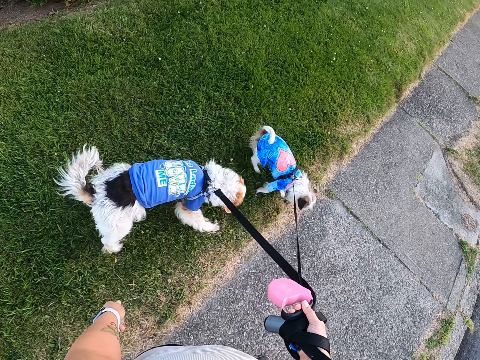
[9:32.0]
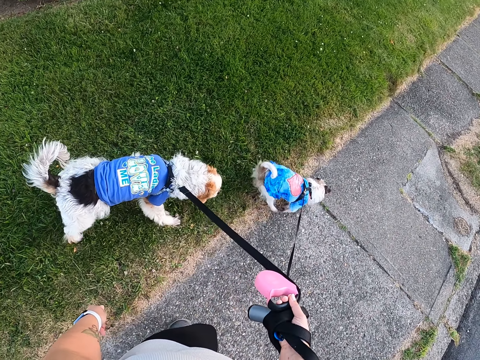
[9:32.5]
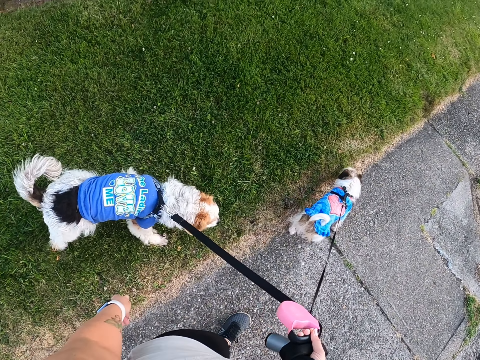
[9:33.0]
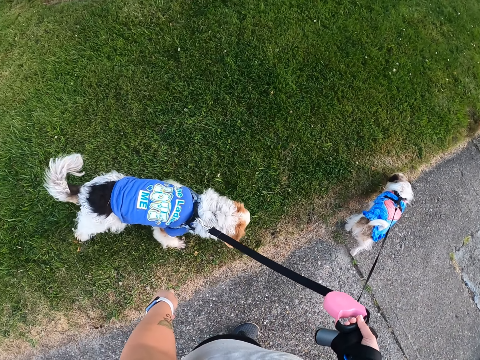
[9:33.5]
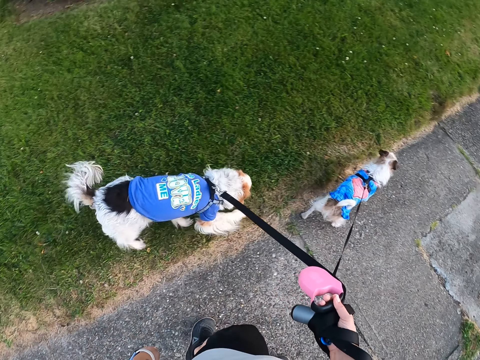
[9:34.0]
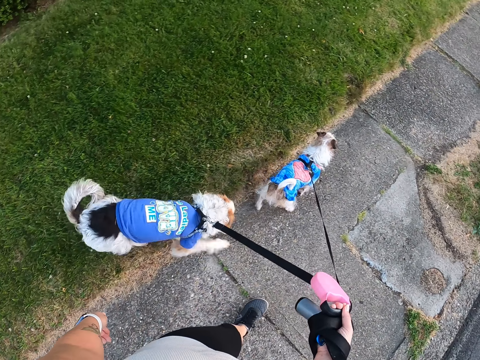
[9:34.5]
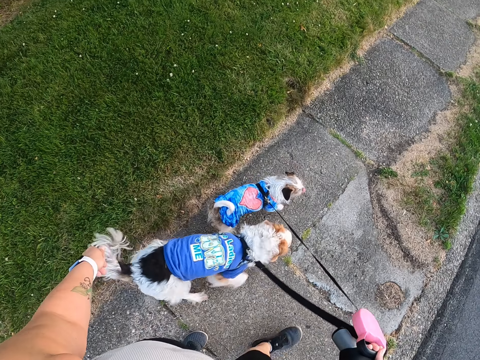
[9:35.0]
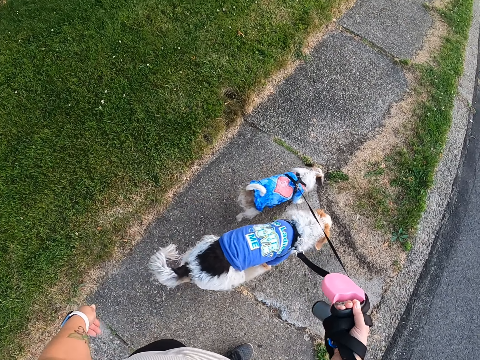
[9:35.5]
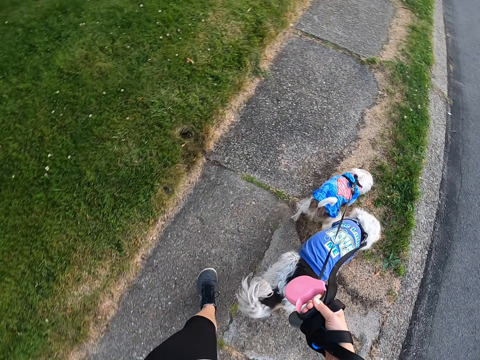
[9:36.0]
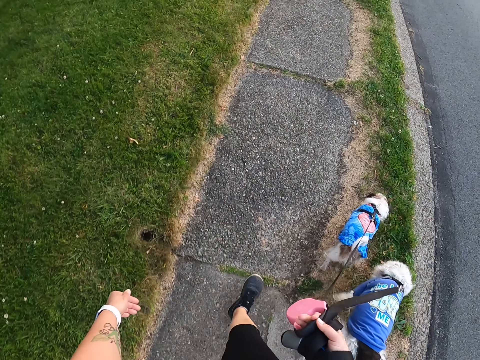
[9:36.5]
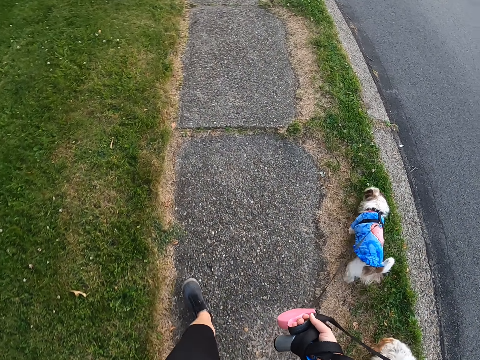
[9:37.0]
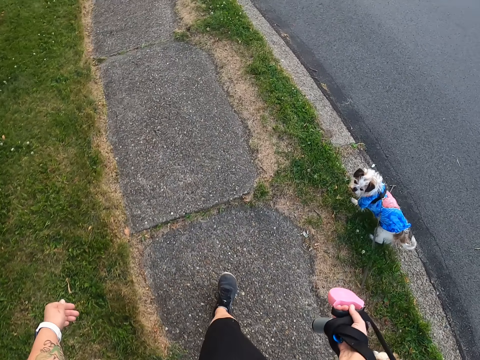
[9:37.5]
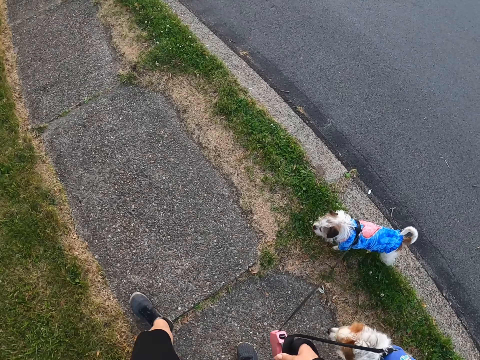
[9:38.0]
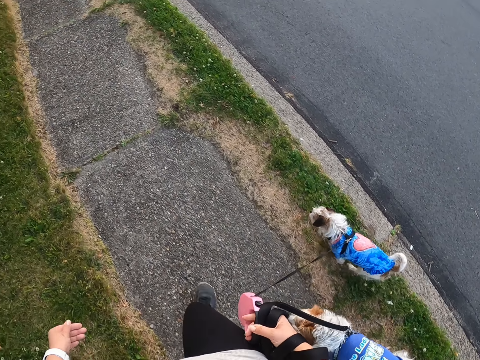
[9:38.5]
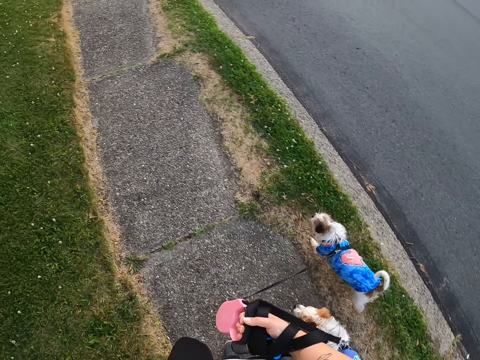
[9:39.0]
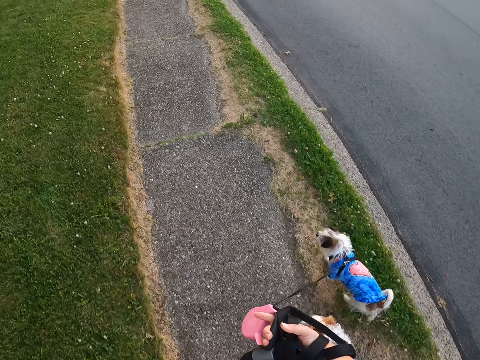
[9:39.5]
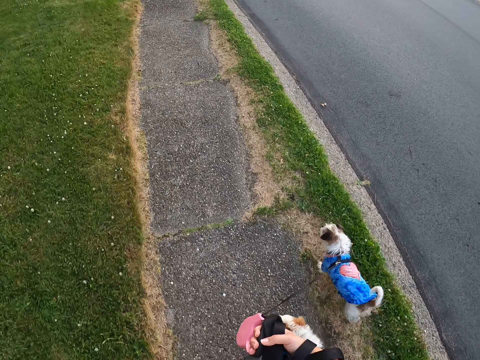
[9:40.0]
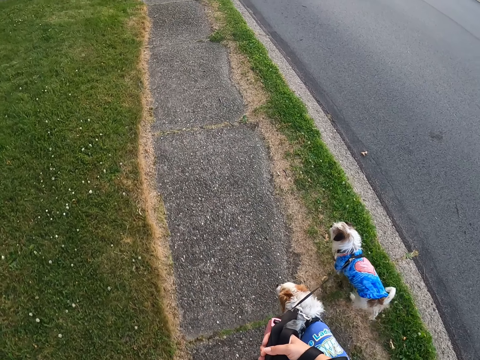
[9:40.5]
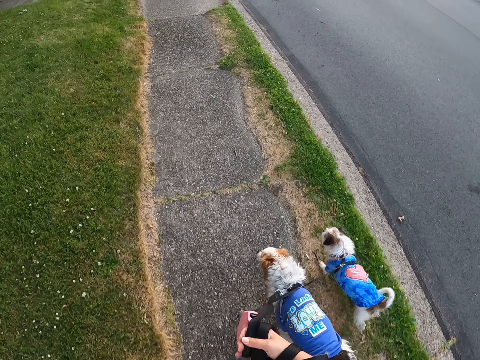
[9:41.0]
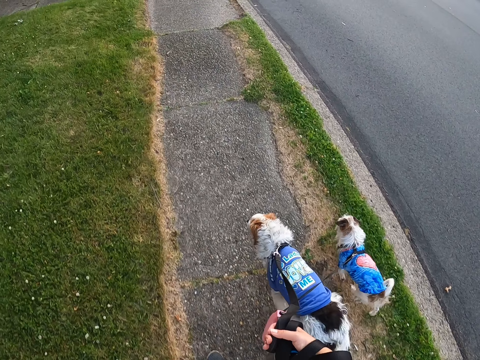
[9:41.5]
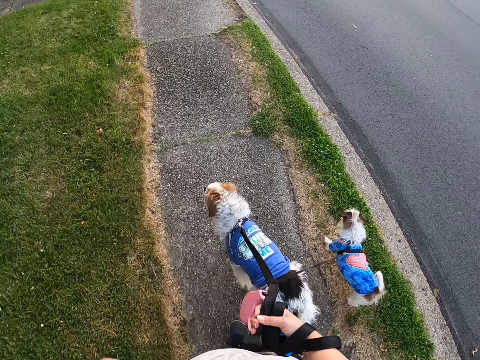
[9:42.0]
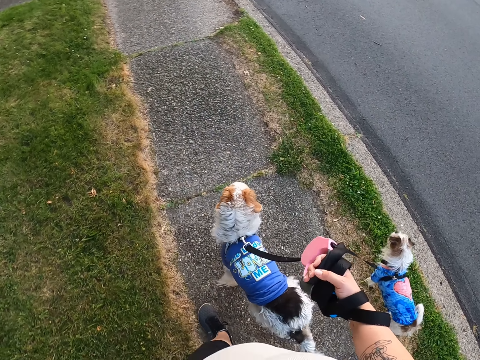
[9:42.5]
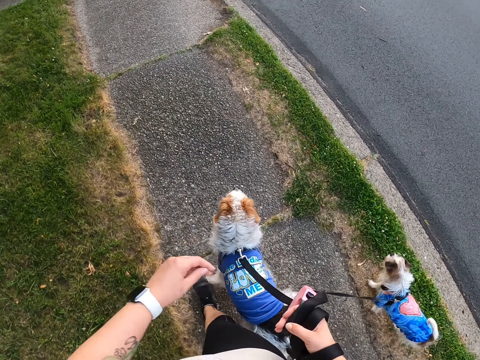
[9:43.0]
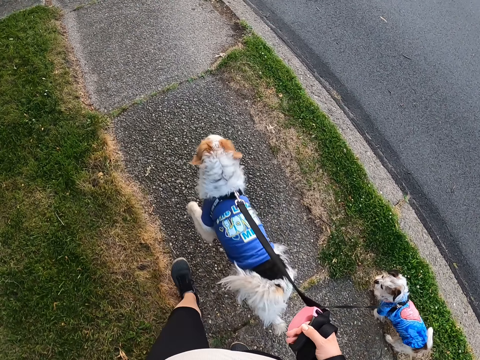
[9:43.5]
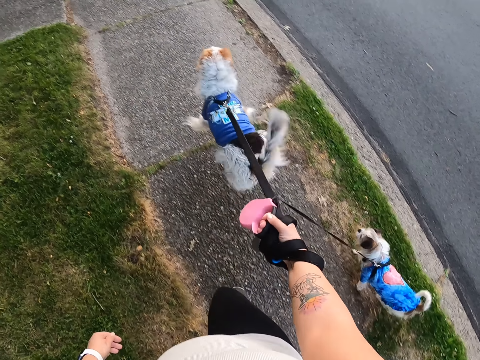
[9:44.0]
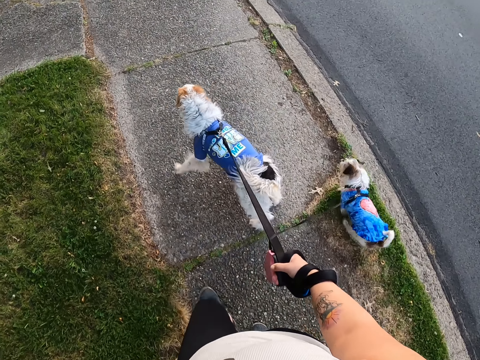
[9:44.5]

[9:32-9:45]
The camera wearer walks the dogs on the path.

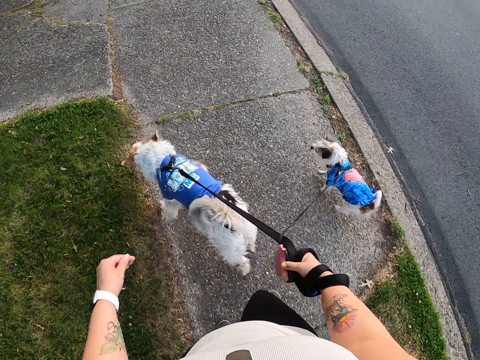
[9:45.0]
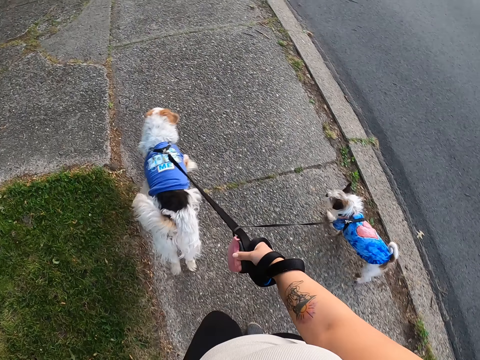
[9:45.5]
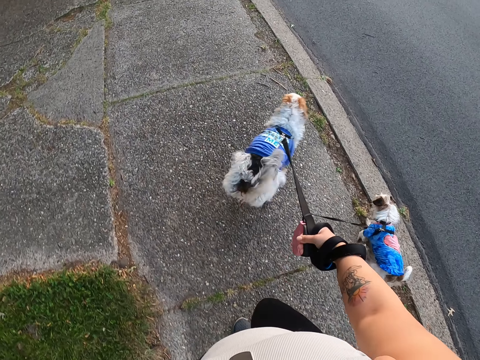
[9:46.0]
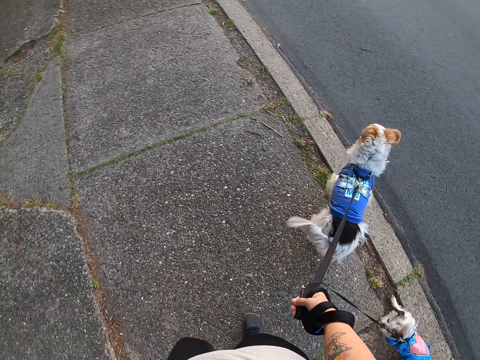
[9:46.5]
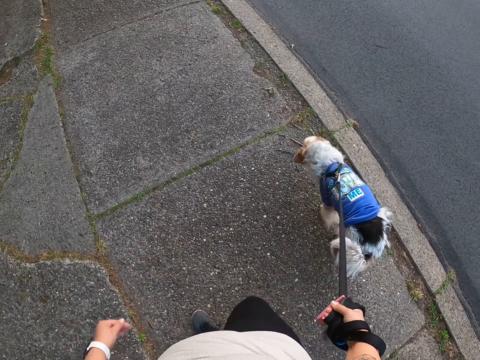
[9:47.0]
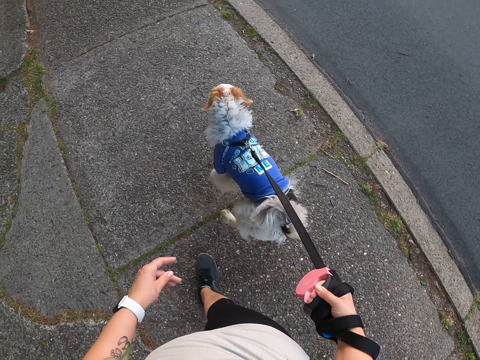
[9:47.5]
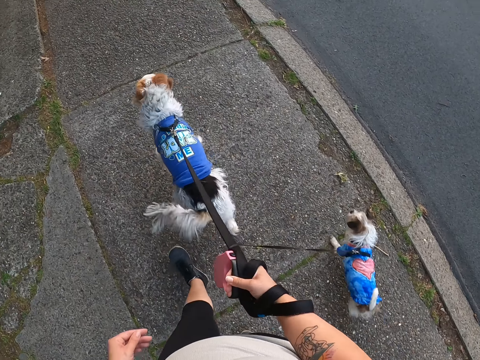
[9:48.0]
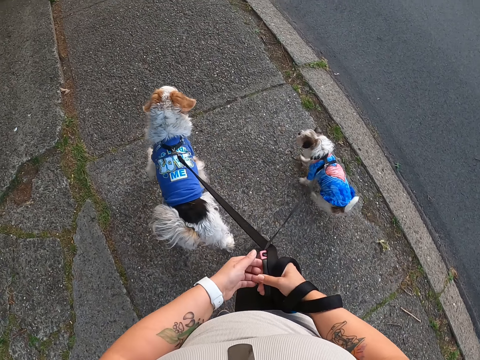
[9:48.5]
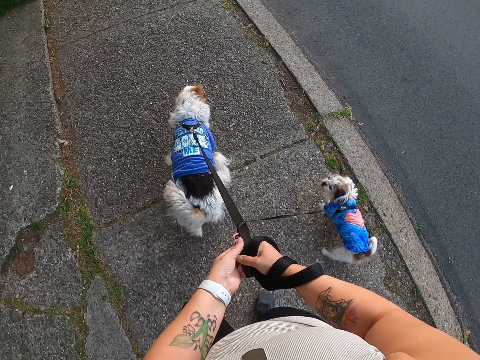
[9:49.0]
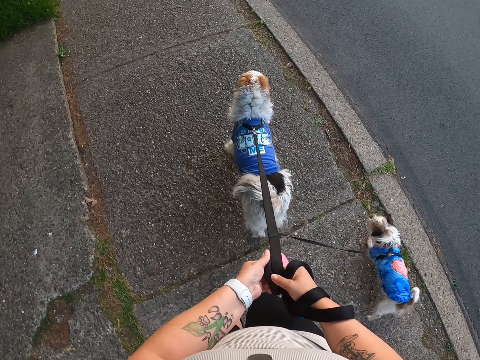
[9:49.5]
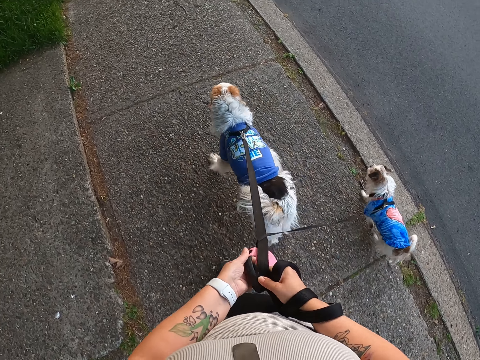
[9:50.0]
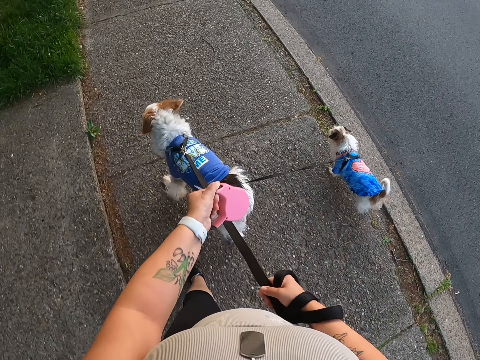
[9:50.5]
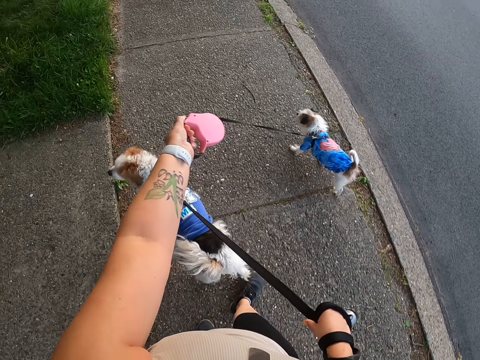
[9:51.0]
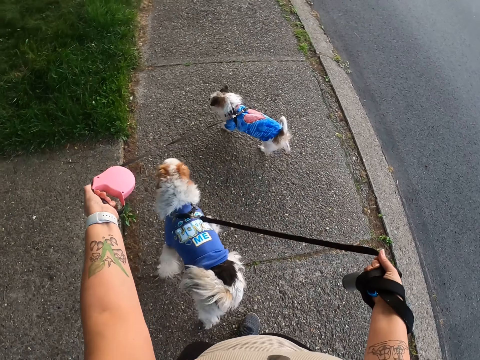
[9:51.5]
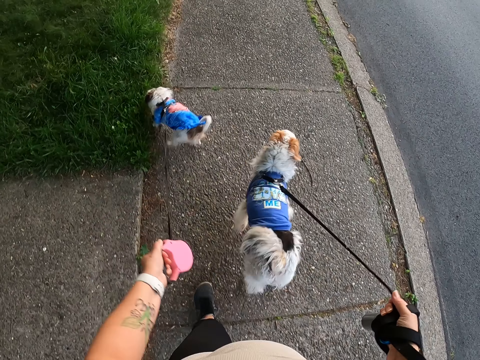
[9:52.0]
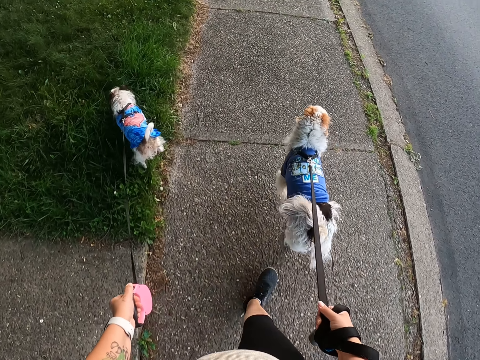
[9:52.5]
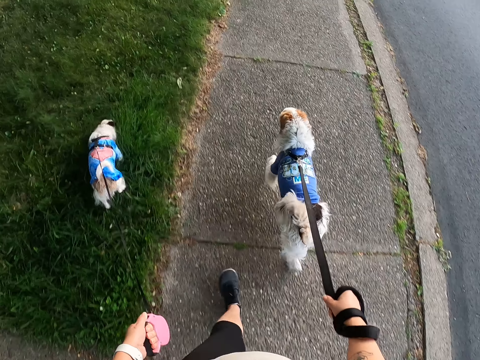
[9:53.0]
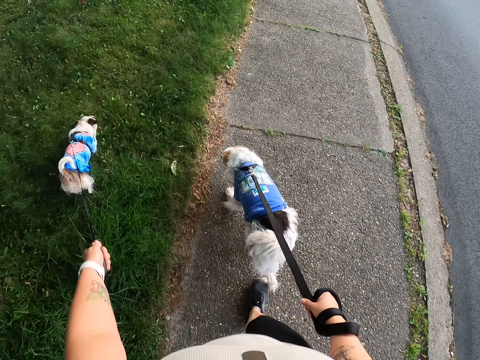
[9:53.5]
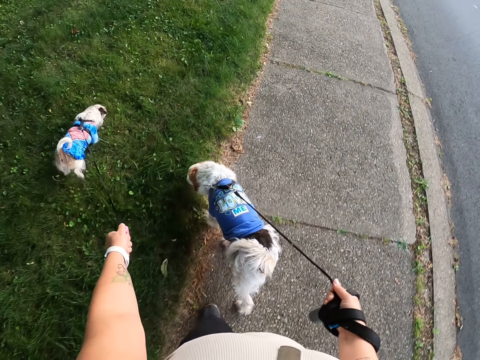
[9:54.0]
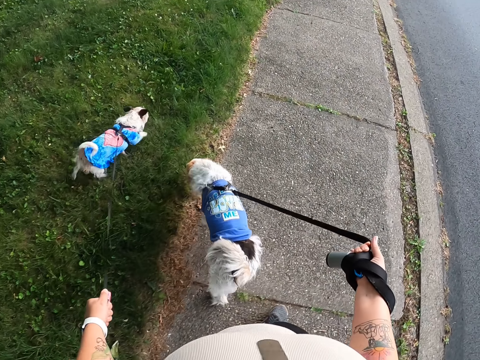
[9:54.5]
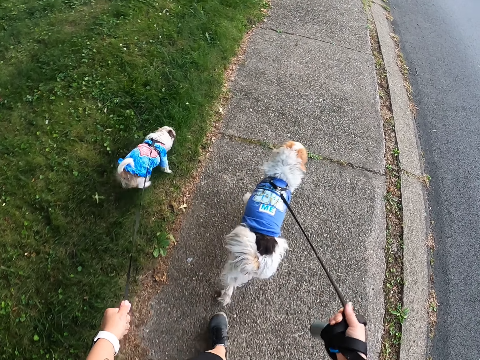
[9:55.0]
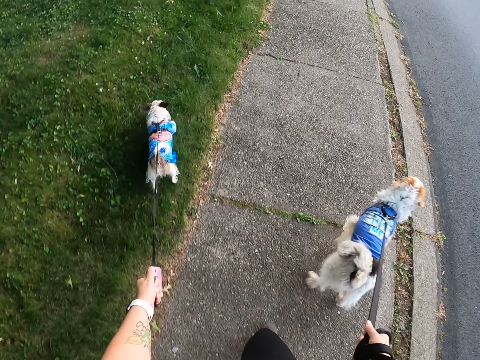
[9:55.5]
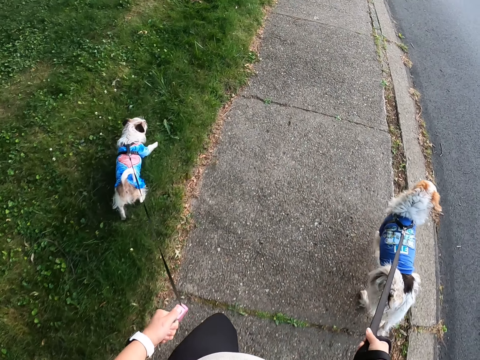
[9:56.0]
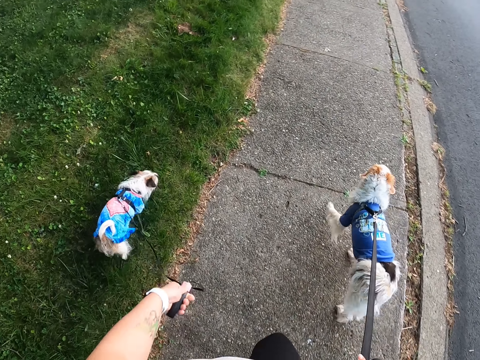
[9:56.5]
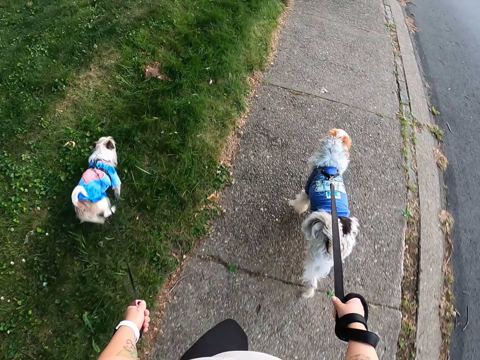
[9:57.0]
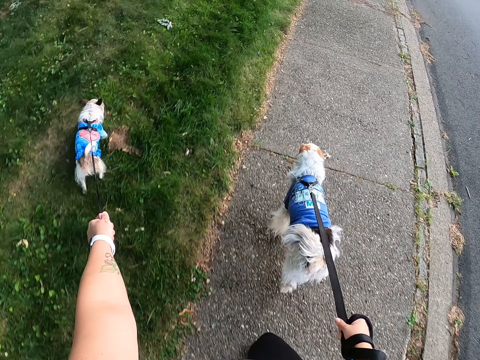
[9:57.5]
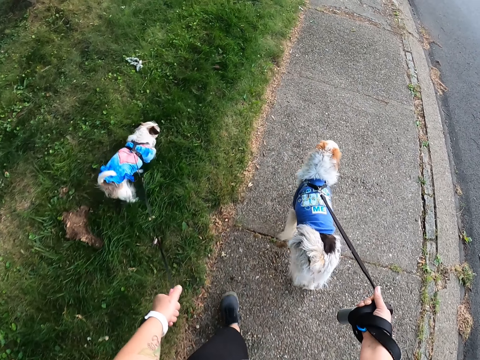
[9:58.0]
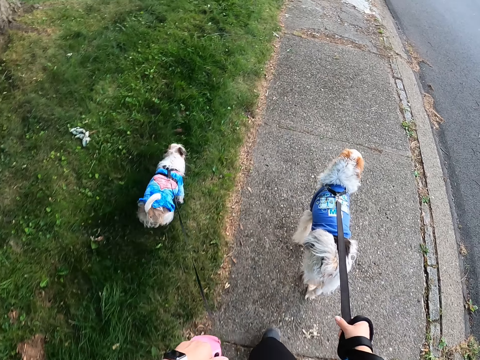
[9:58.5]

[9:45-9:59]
The camera wearer holds the leash with the left hand. They switch the leash housing to the other hand. They pull the leash. They walk the dogs on the path.
